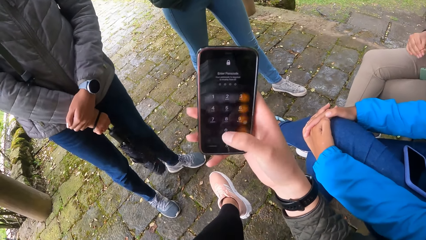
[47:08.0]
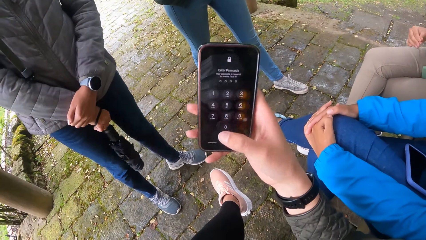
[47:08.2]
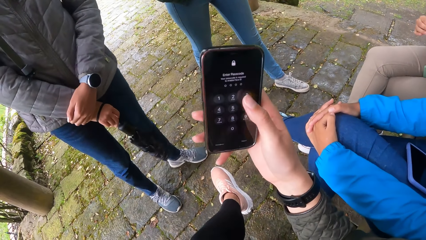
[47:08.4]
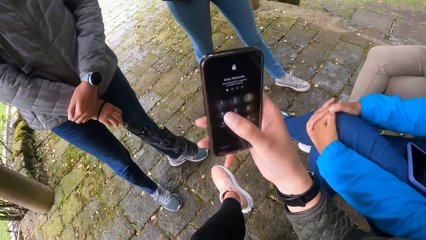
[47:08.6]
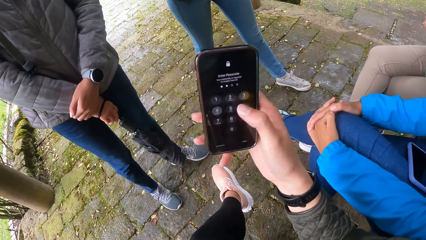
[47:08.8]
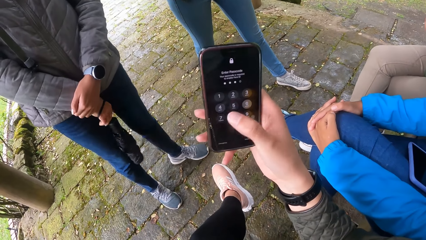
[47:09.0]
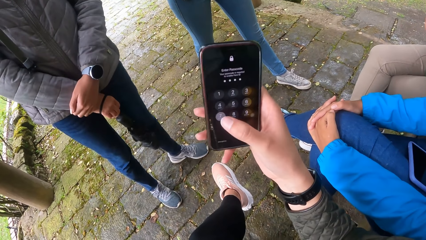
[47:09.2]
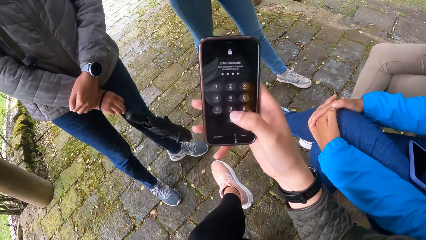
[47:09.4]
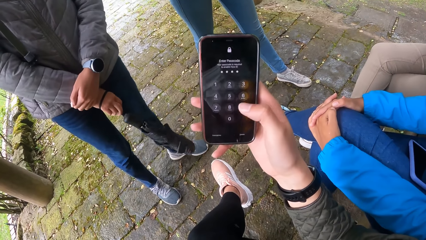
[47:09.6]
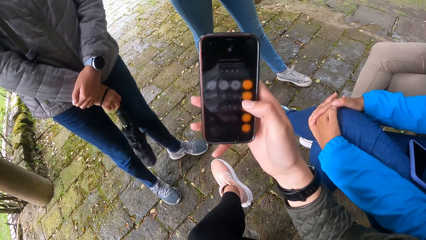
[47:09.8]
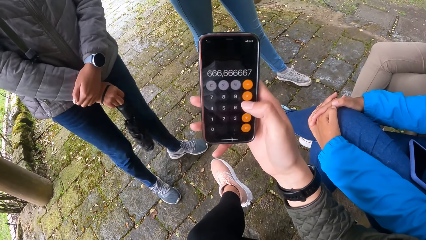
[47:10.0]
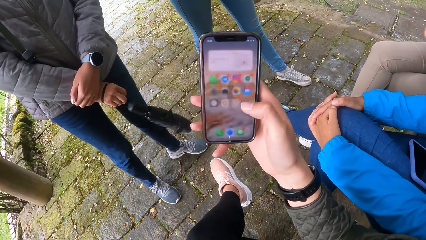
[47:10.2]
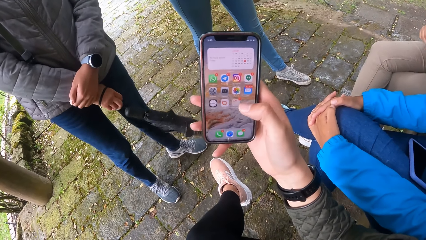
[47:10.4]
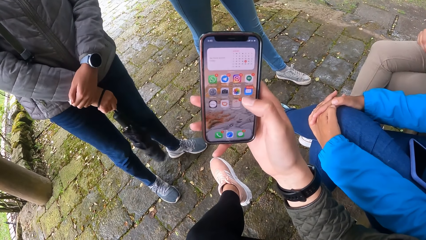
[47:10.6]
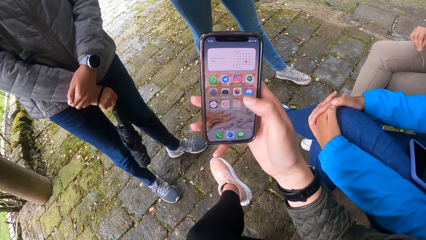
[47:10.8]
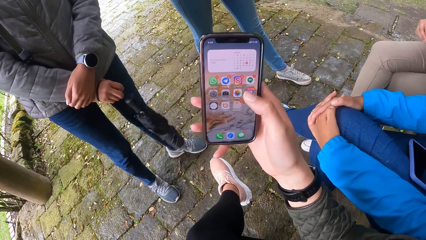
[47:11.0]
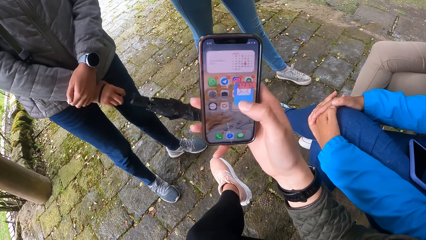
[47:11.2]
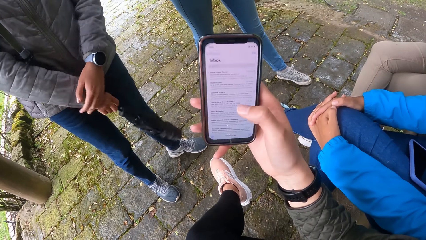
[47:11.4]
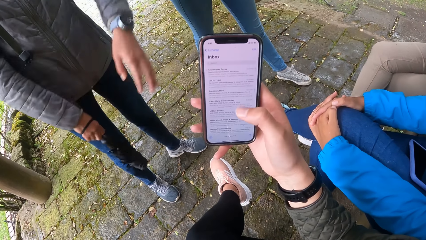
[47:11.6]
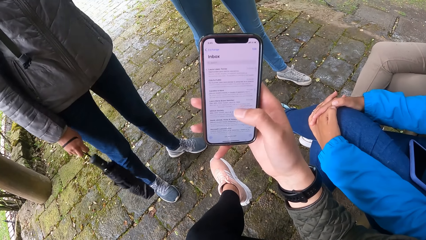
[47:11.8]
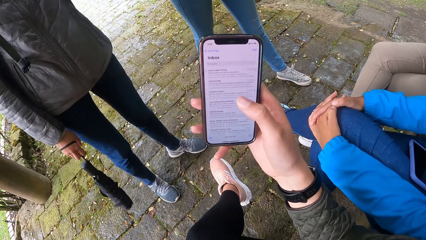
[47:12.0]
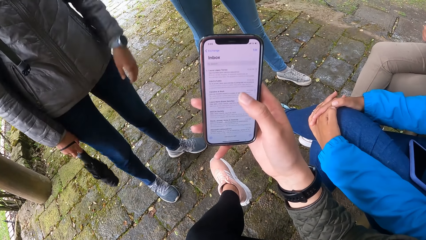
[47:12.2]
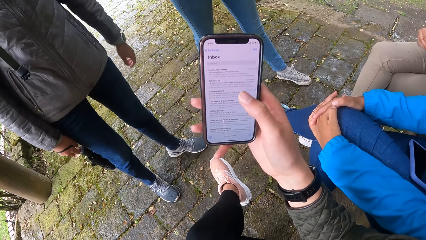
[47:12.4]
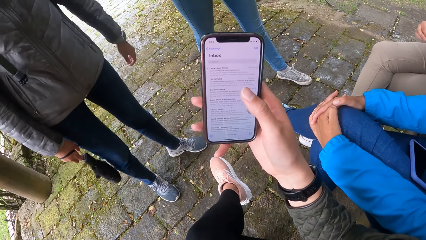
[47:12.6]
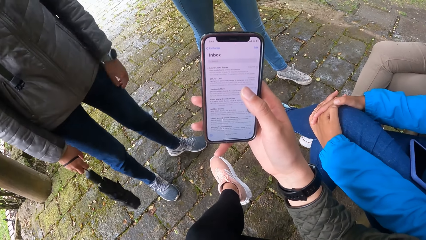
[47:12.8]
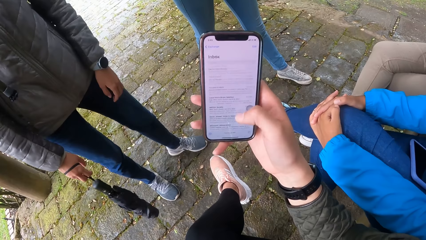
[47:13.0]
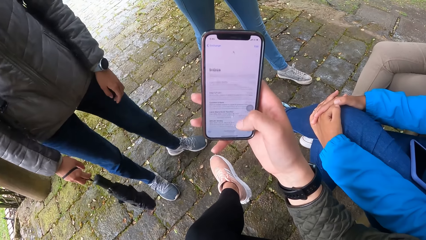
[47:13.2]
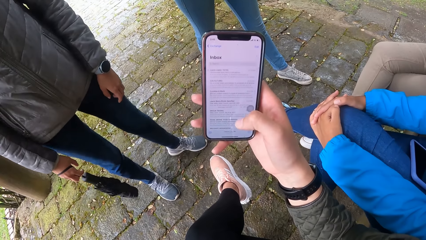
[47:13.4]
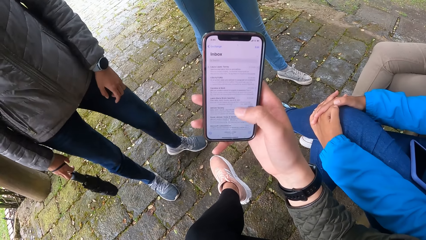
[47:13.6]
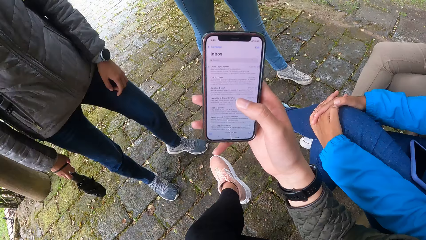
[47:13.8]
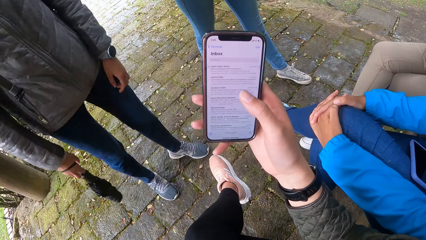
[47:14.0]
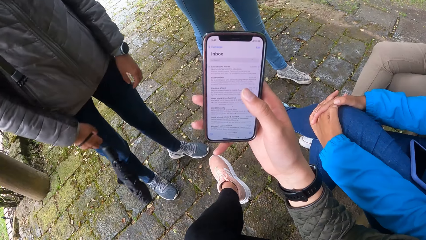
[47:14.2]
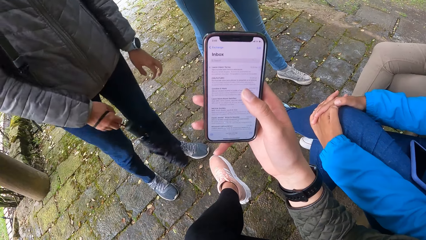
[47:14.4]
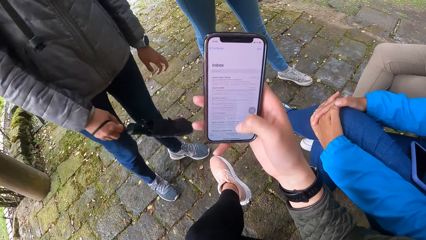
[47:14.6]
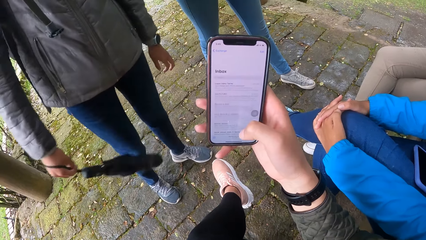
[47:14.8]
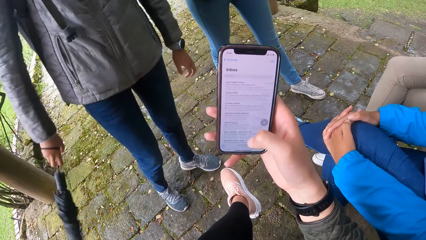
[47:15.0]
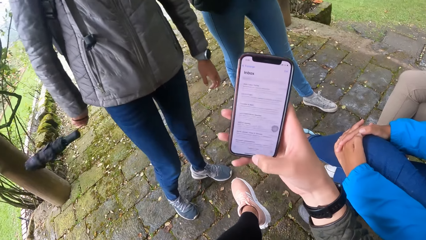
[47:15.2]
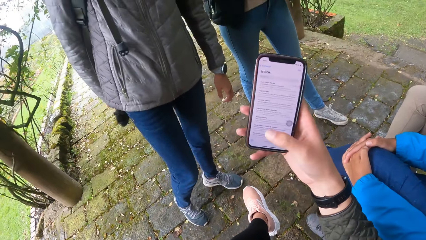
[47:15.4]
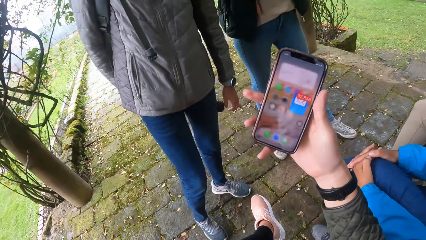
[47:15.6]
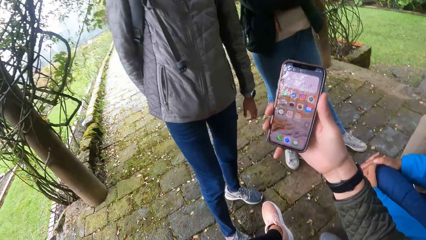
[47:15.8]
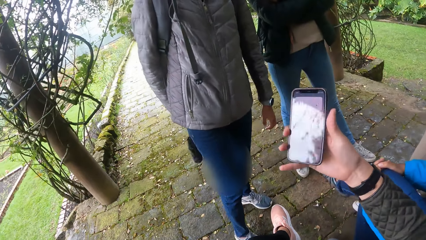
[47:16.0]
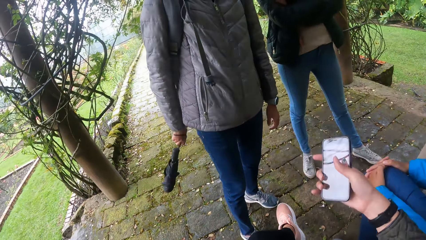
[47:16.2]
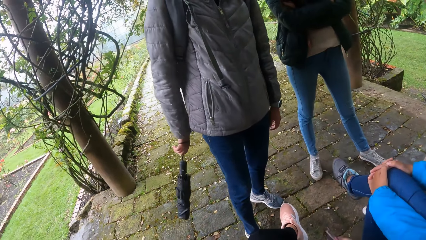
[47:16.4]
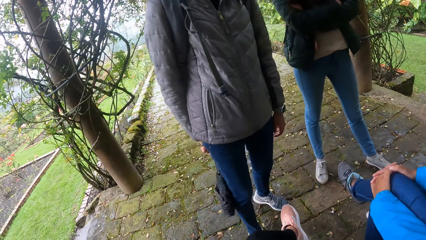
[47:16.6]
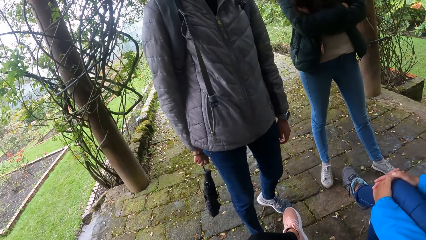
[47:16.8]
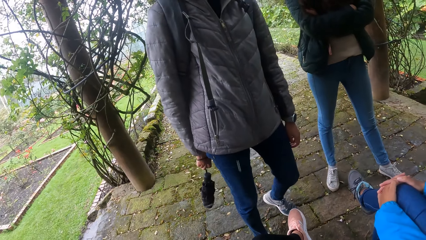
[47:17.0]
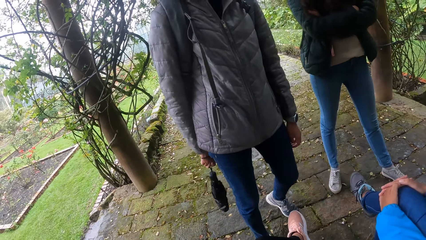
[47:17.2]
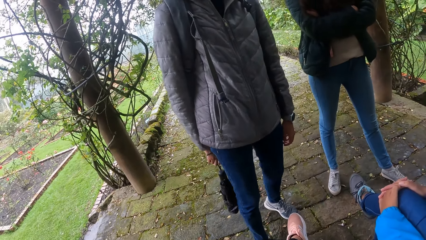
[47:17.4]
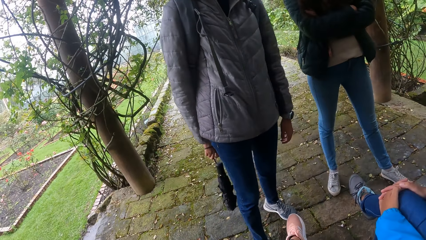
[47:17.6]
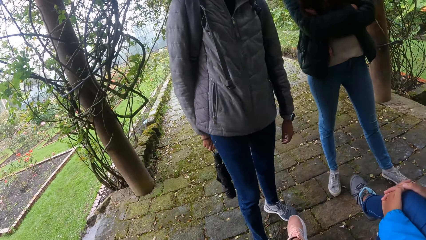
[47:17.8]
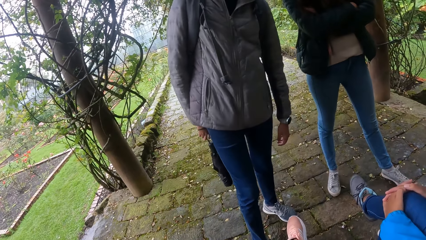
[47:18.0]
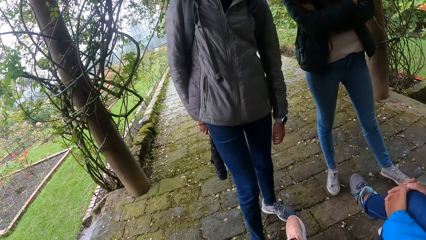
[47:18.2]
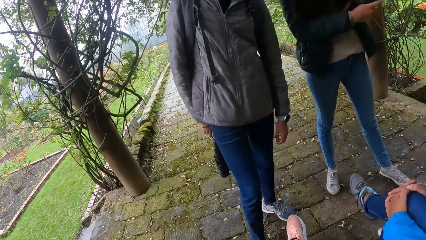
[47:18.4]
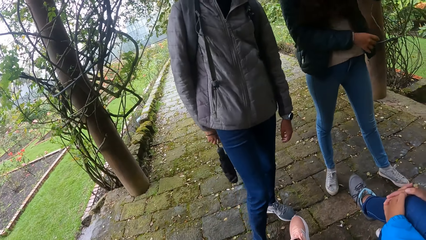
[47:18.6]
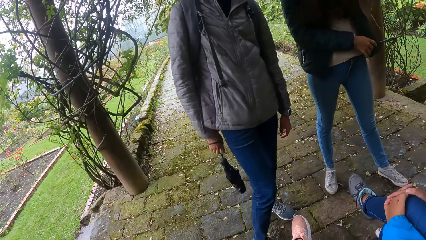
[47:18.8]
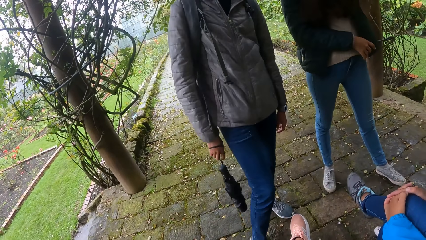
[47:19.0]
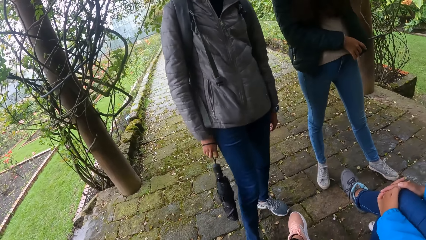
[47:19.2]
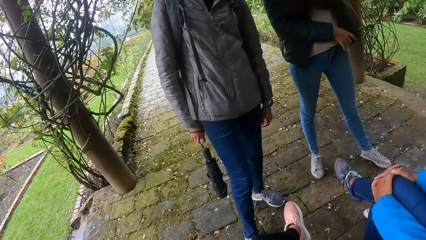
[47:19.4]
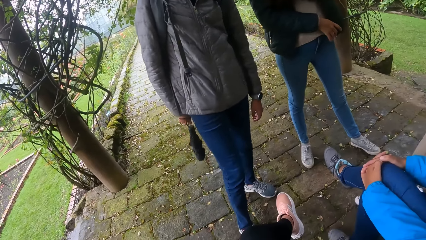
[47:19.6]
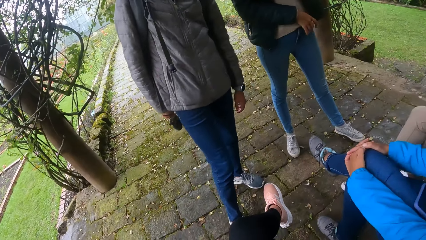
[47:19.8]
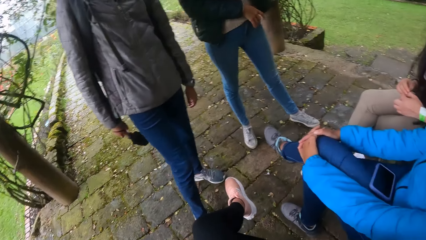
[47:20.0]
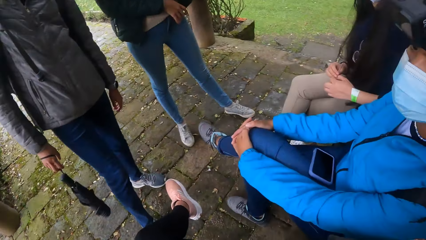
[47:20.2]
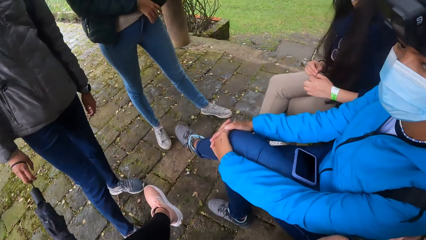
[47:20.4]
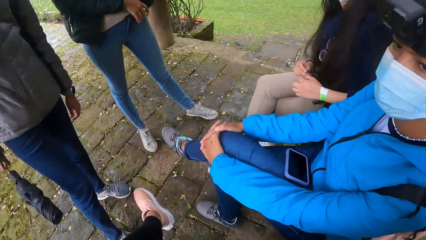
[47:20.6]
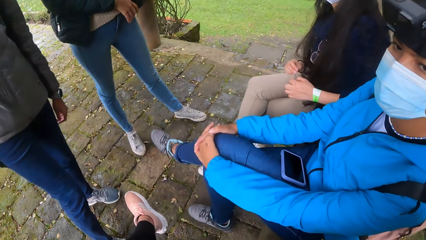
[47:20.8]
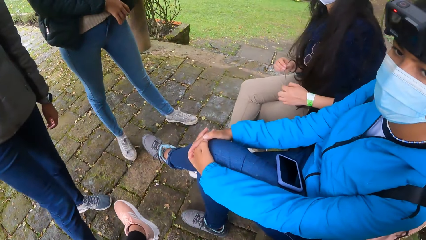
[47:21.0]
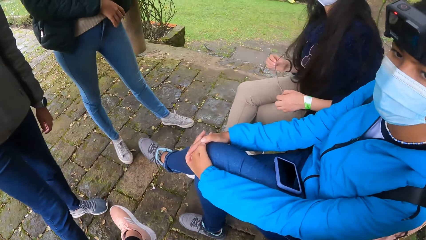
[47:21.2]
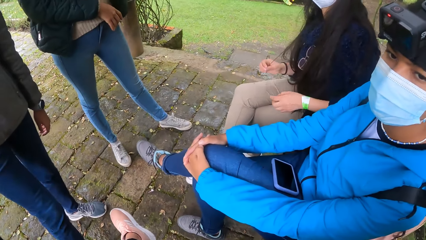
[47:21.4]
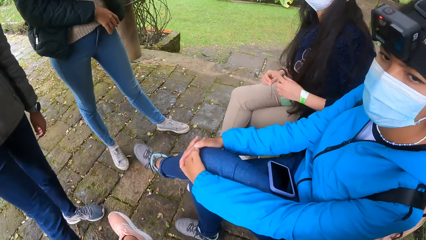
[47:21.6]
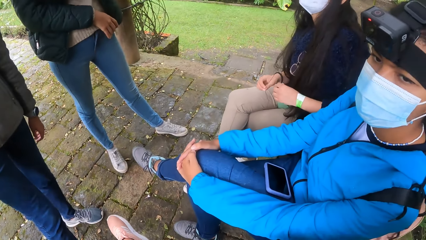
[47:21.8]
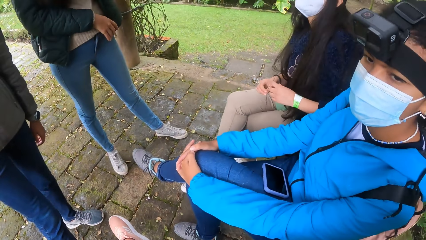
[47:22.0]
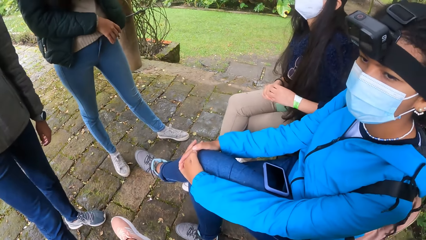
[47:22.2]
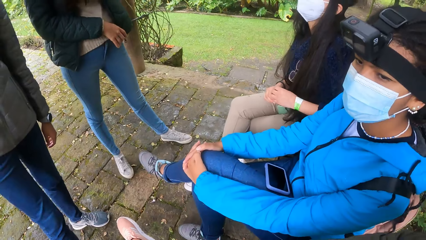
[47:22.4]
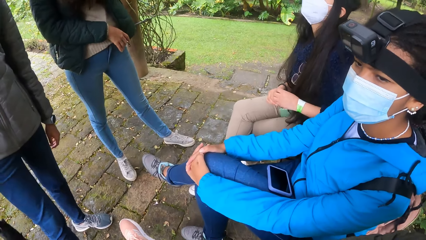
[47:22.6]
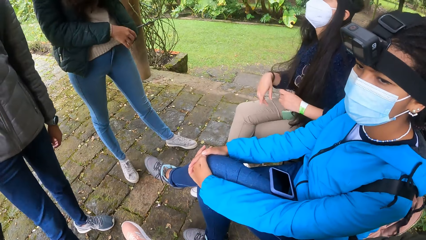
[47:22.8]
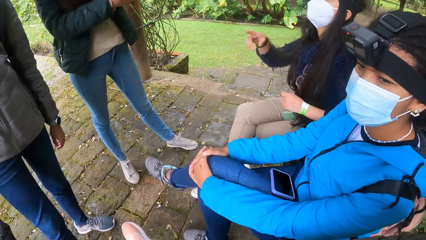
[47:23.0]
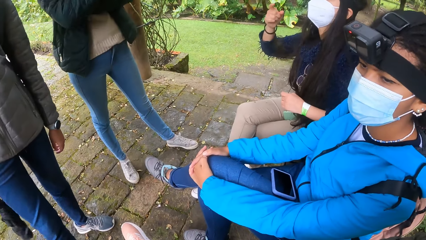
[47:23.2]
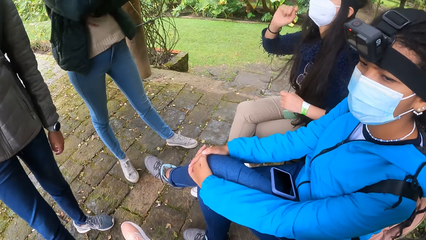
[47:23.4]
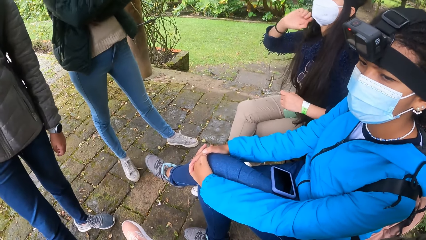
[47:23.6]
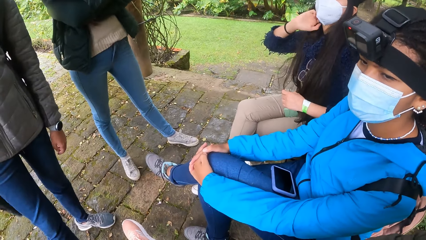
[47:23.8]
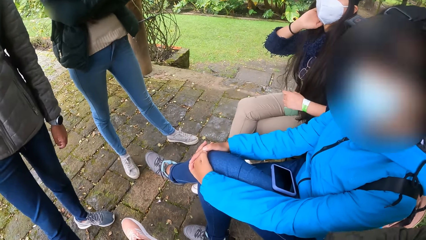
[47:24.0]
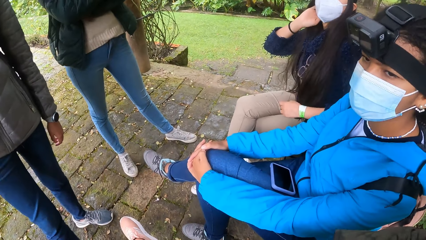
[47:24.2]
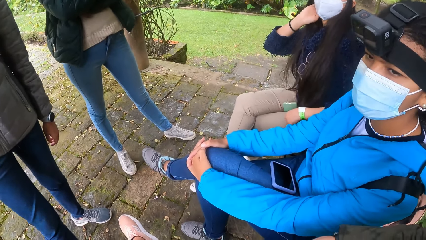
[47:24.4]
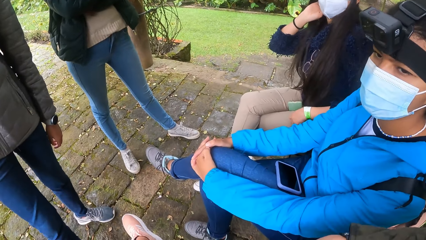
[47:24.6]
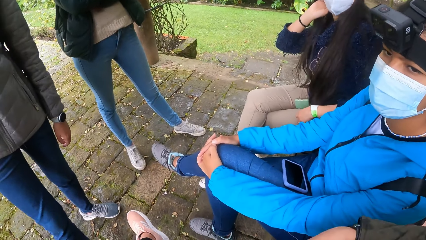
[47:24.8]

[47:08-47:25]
A woman swings an umbrella with her right hand. She swings the umbrella with her right hand again. The camera wearer looks at a lady. Another woman scratches her hair with her right hand.
